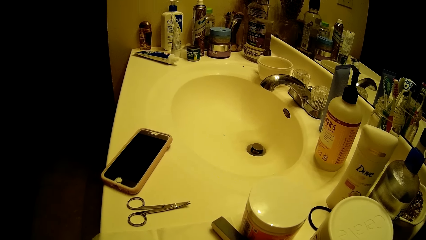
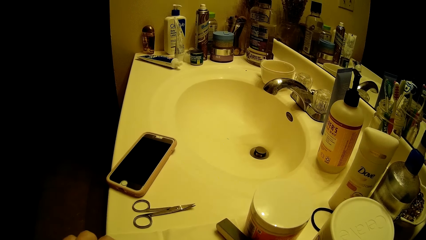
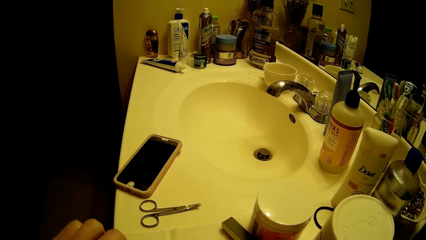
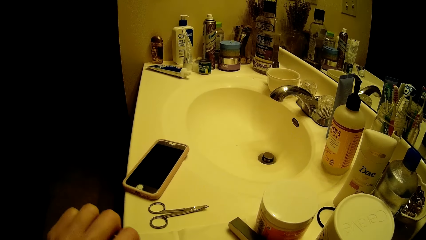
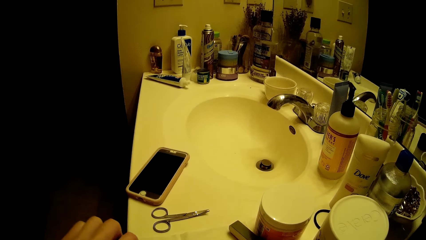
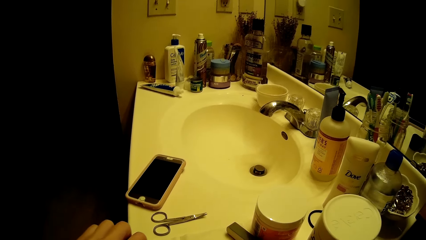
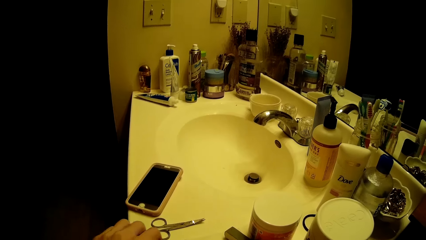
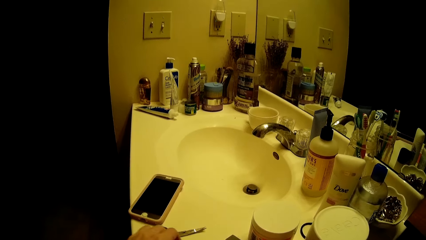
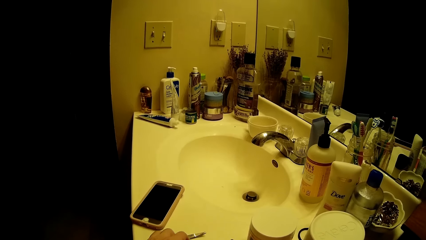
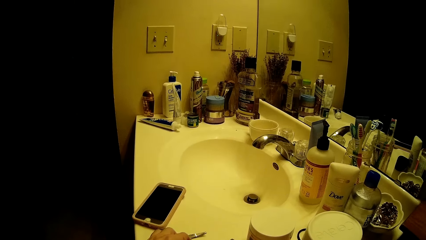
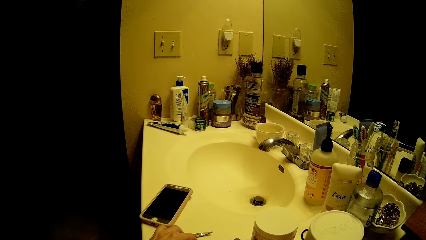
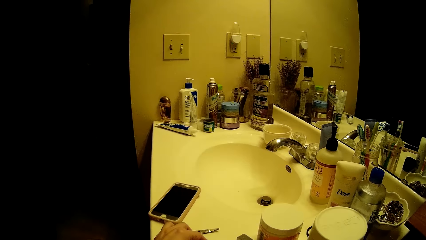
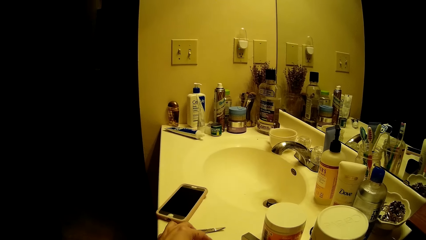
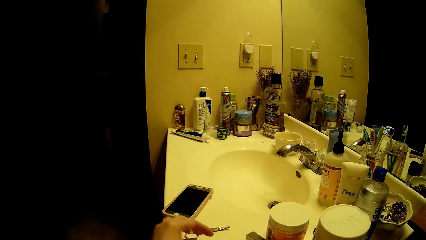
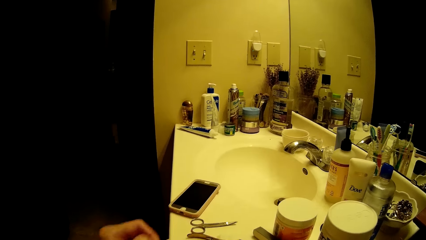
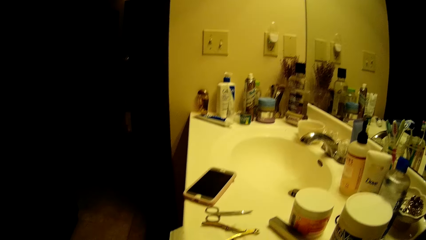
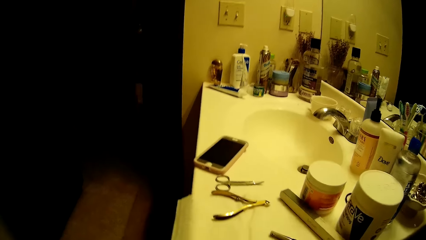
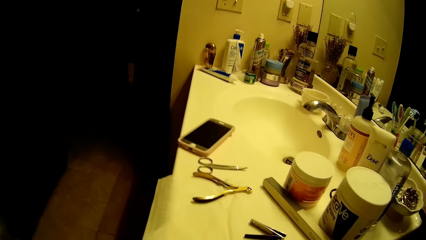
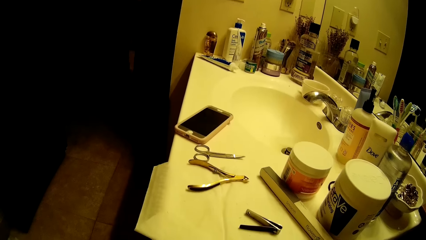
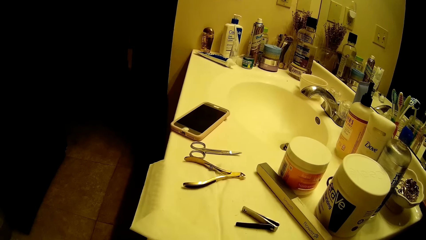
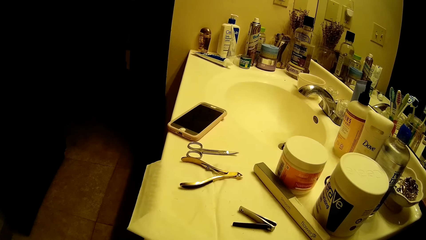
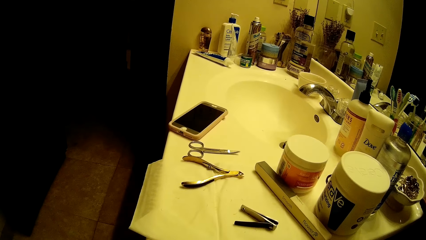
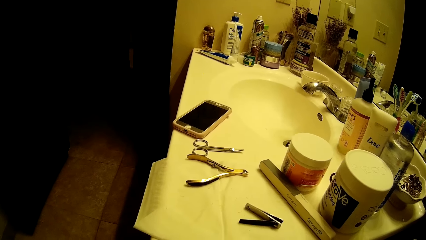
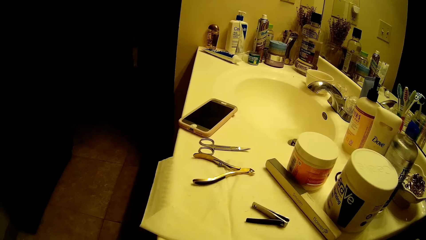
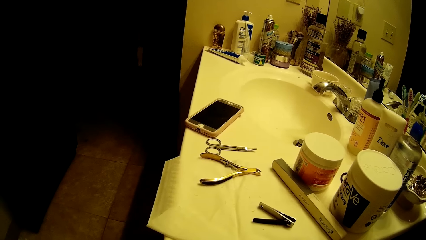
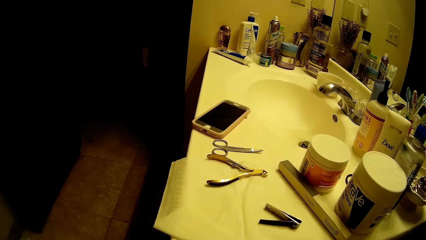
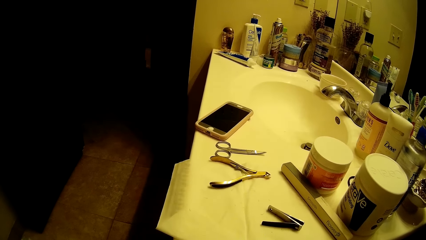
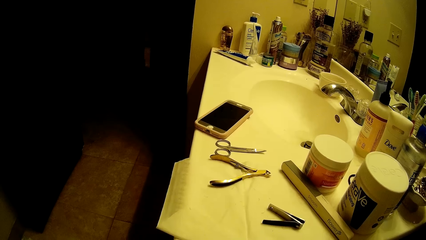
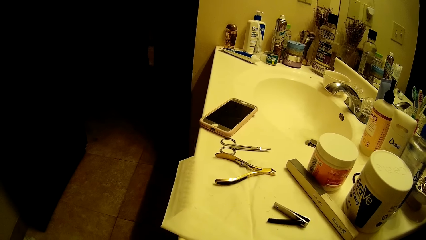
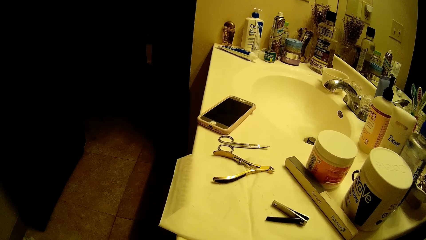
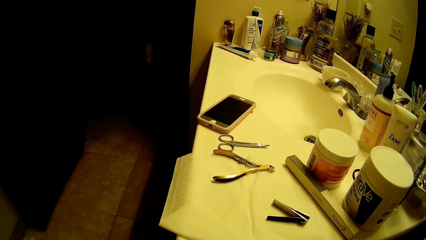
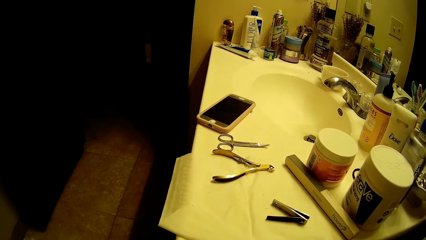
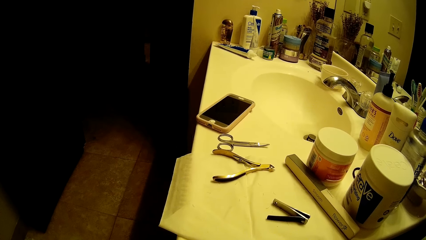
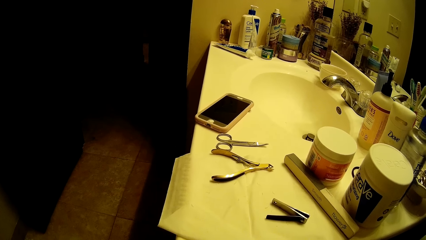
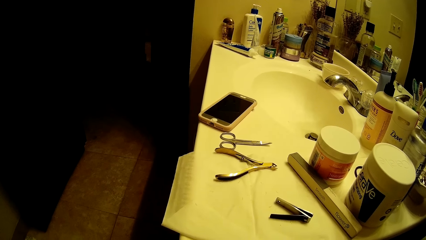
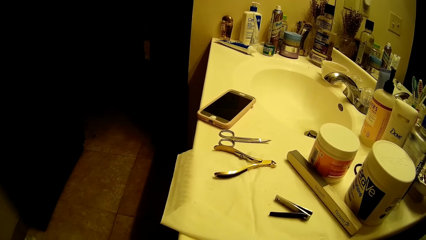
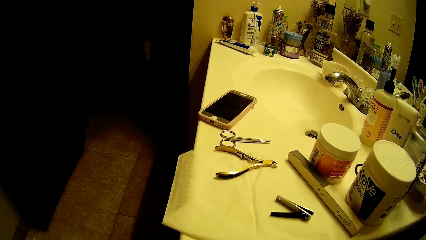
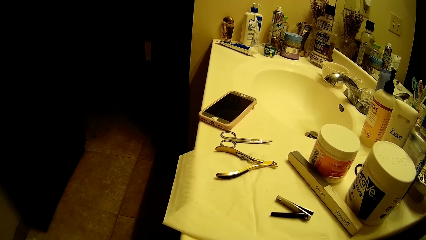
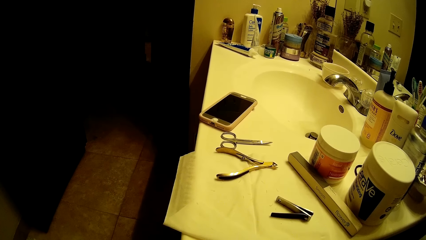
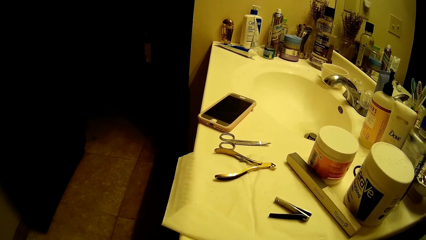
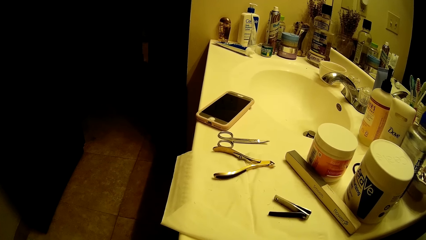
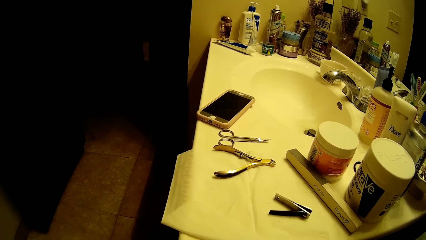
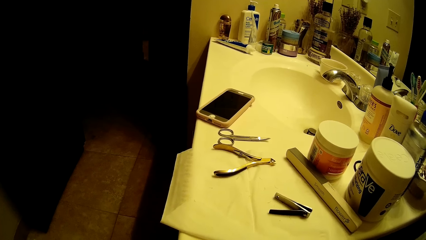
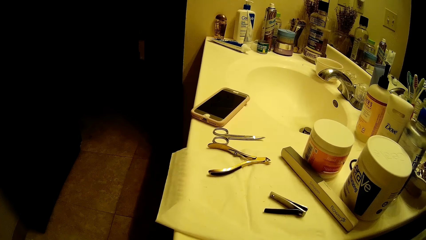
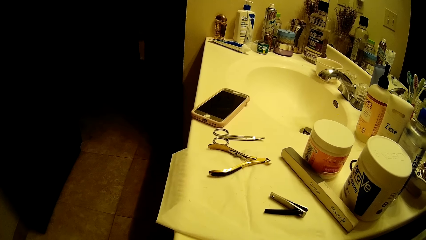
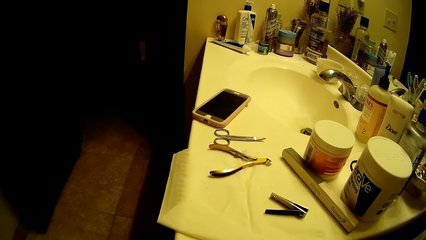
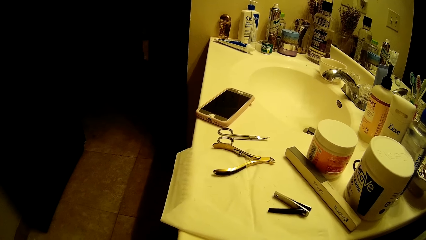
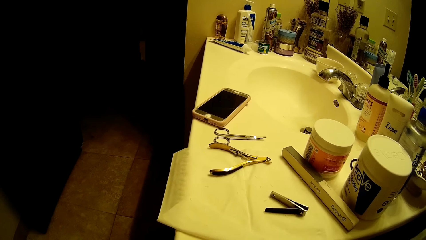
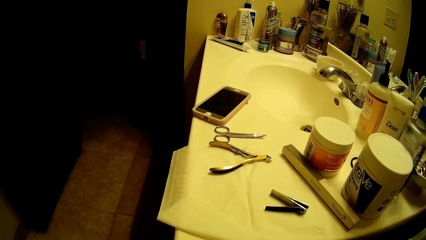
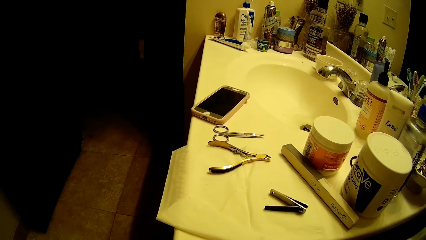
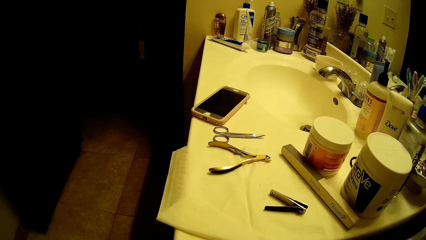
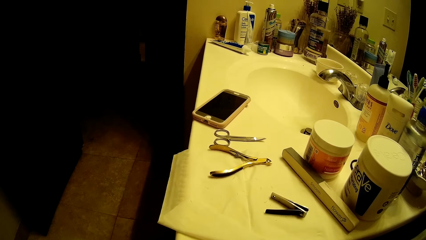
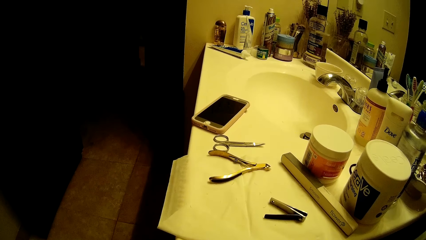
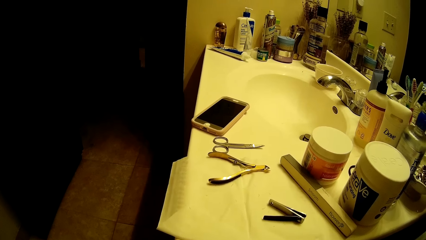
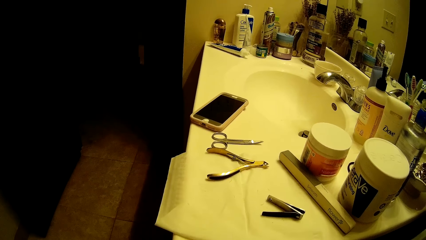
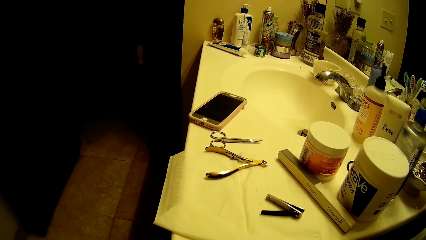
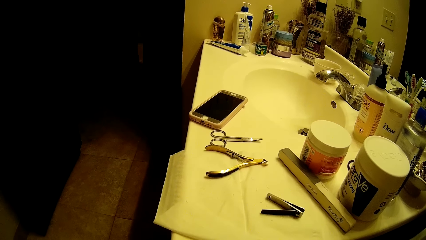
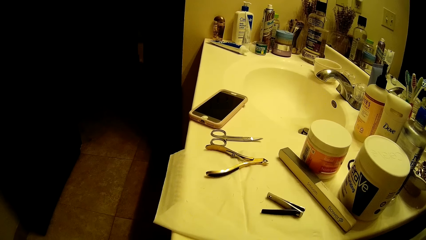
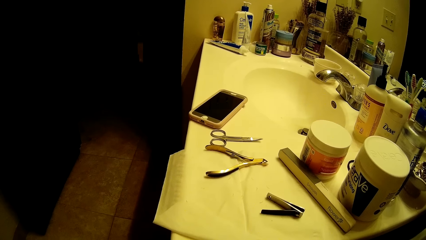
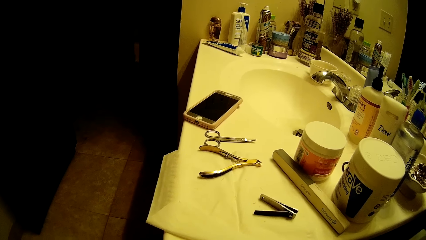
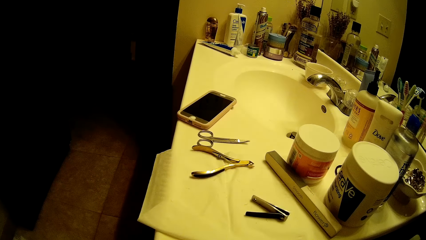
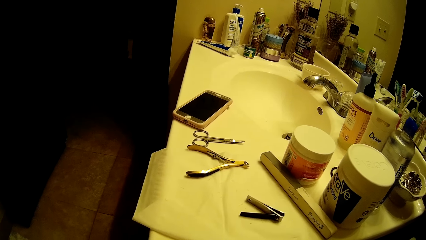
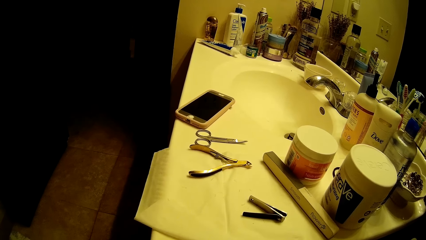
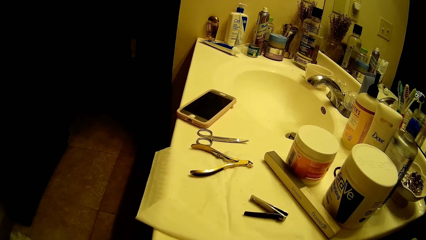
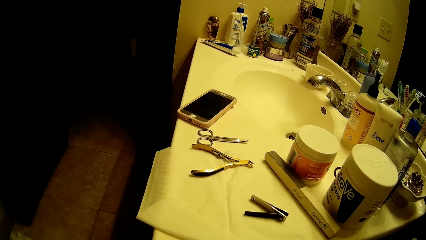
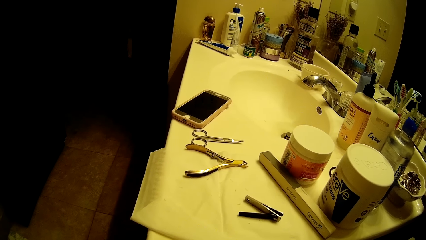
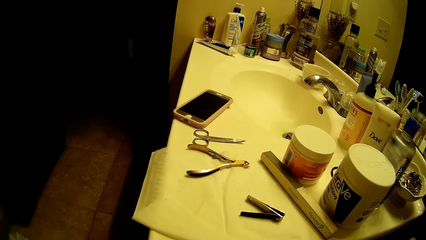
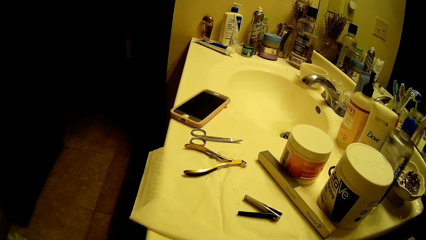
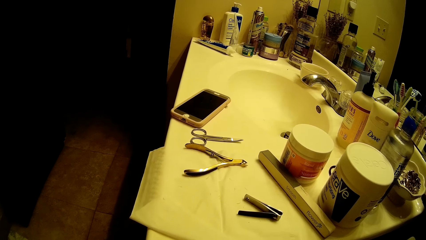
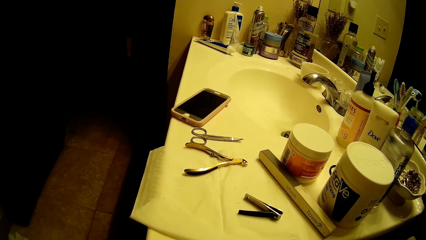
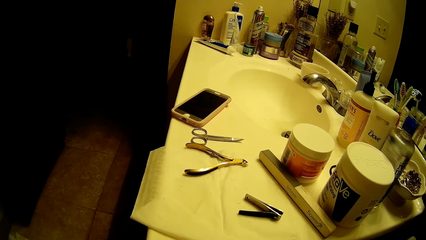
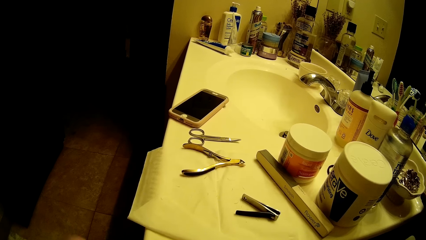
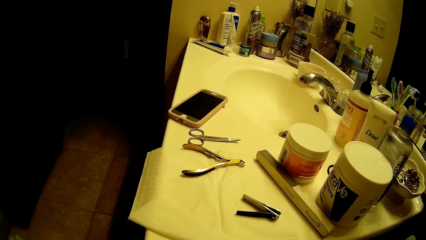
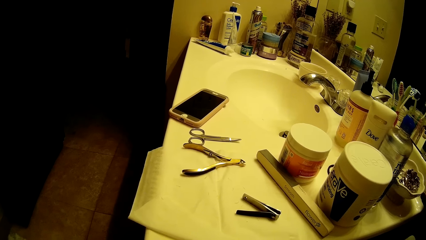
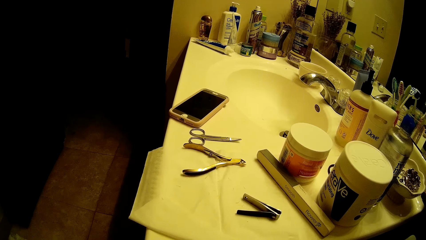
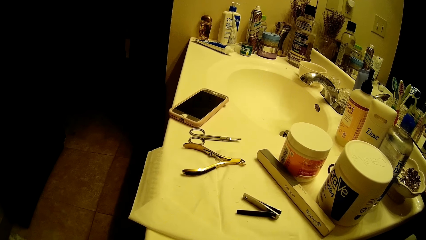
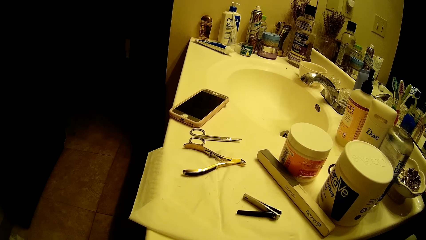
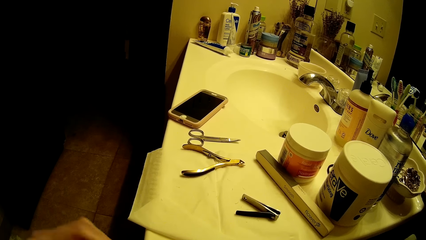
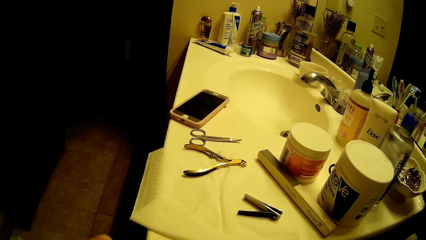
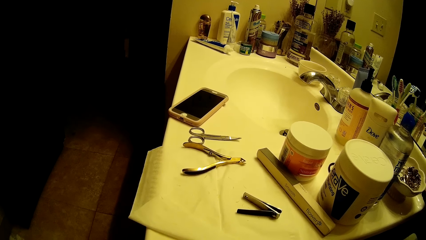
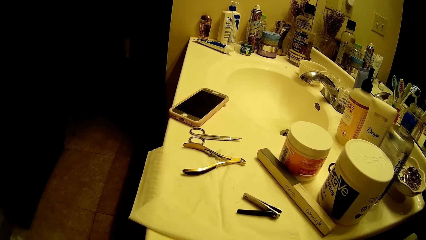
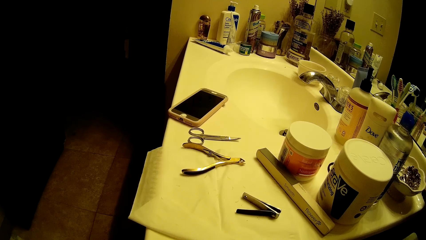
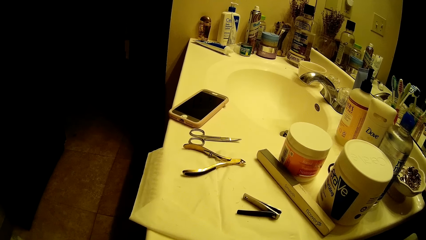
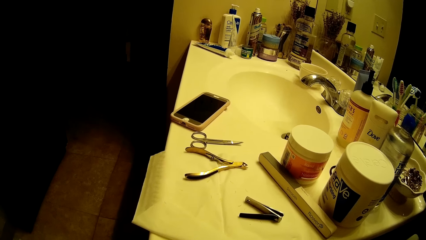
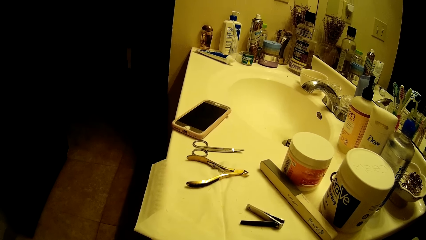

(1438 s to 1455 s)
The camera wearer drops the nail cutter on the sink with her left hand.
